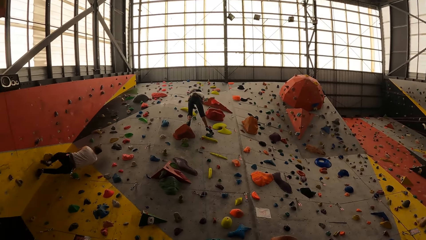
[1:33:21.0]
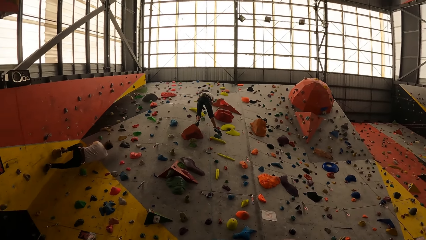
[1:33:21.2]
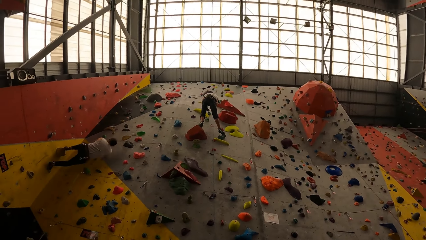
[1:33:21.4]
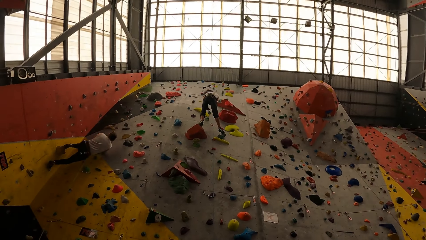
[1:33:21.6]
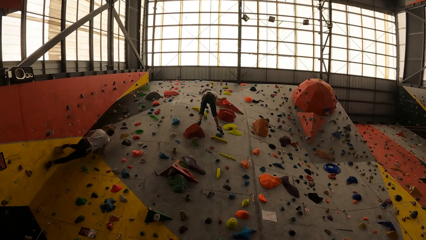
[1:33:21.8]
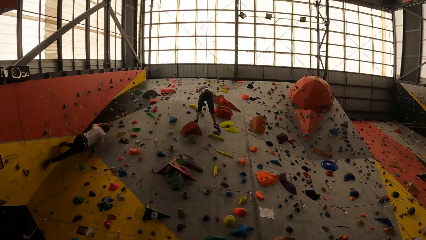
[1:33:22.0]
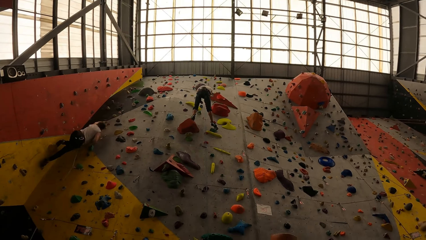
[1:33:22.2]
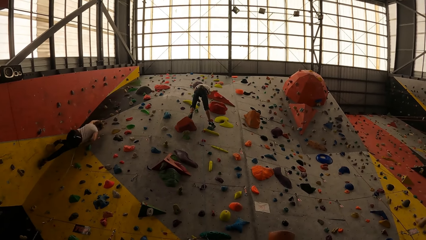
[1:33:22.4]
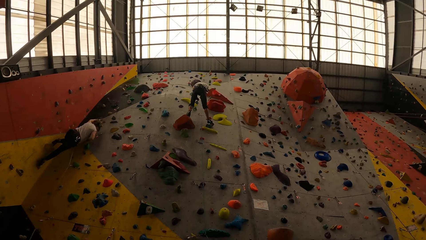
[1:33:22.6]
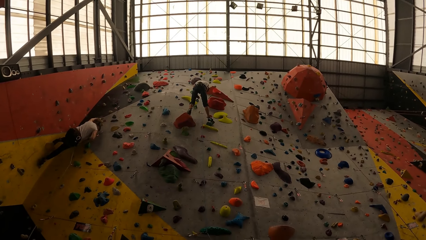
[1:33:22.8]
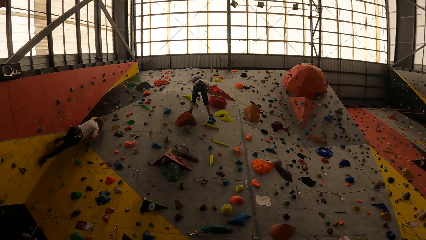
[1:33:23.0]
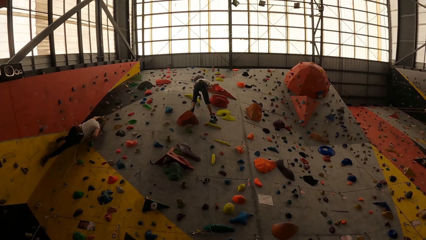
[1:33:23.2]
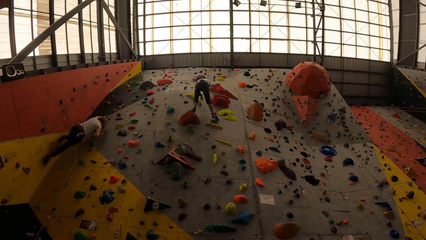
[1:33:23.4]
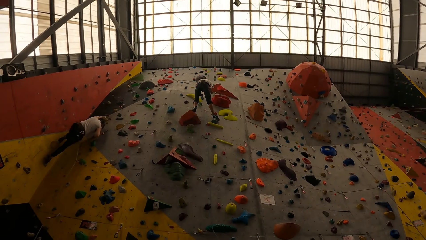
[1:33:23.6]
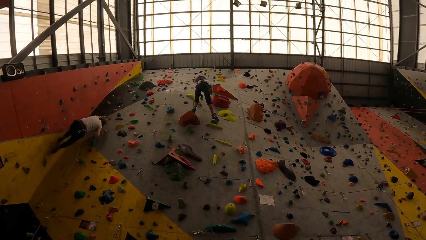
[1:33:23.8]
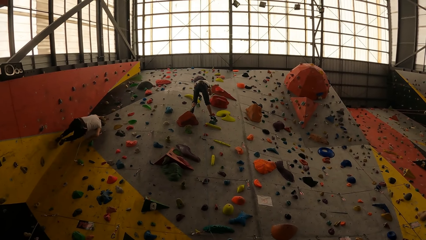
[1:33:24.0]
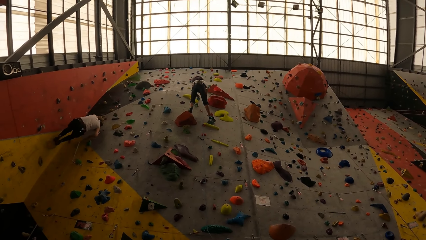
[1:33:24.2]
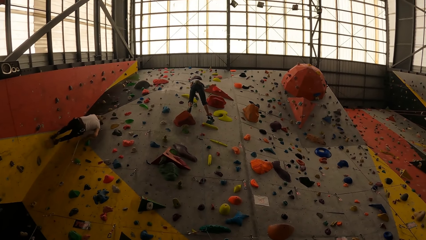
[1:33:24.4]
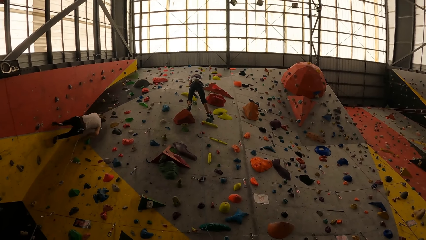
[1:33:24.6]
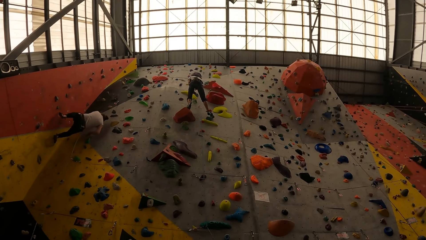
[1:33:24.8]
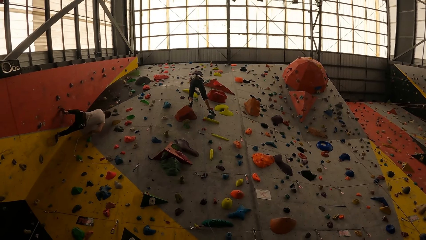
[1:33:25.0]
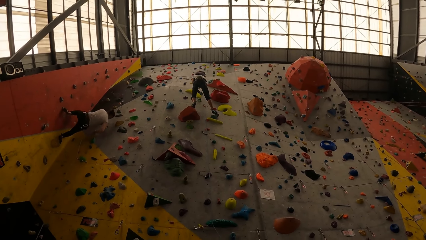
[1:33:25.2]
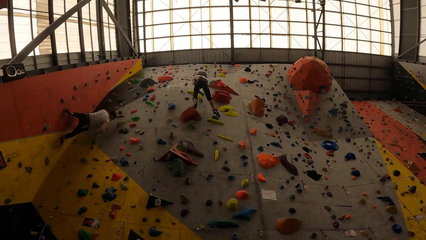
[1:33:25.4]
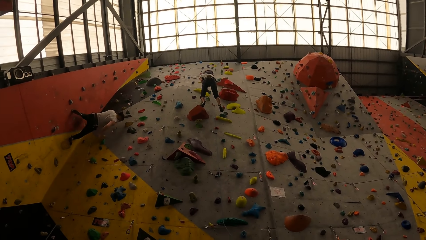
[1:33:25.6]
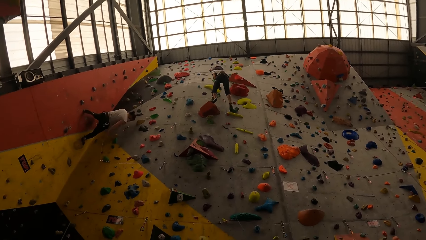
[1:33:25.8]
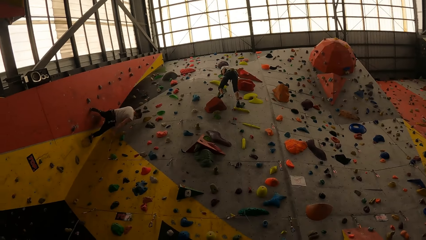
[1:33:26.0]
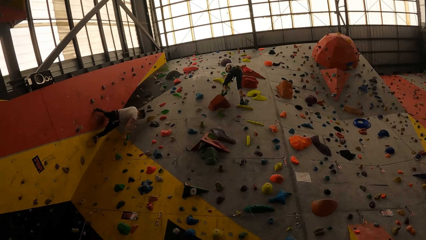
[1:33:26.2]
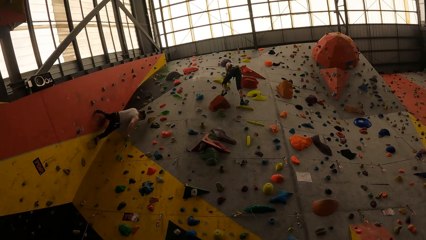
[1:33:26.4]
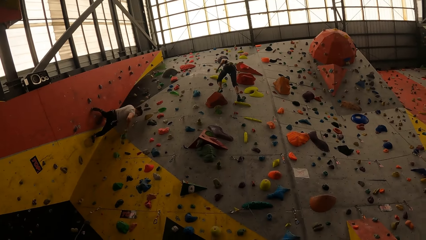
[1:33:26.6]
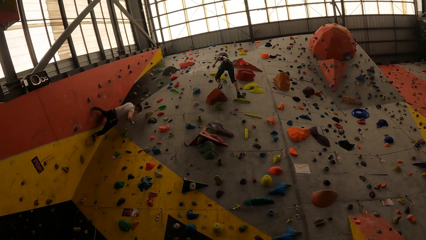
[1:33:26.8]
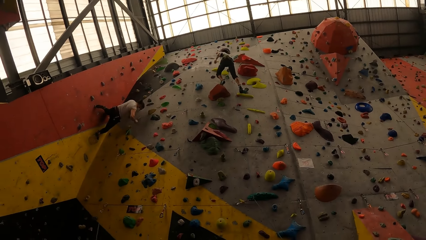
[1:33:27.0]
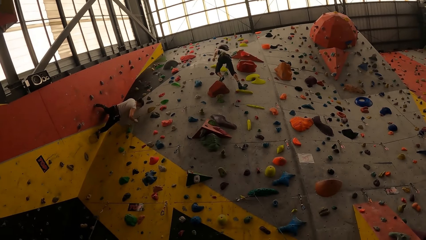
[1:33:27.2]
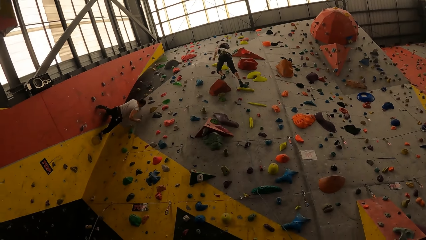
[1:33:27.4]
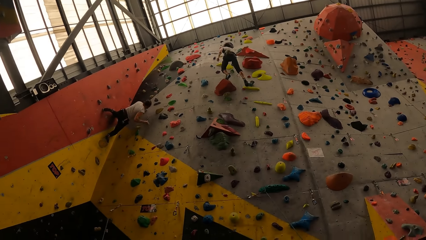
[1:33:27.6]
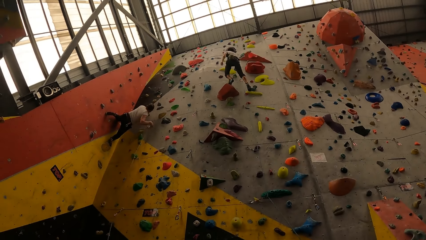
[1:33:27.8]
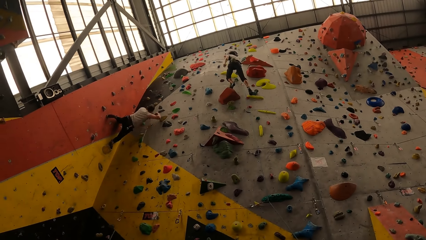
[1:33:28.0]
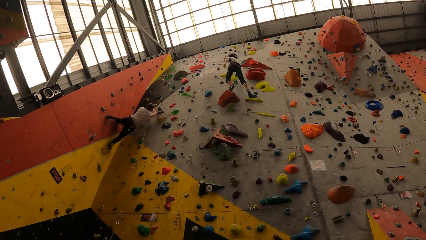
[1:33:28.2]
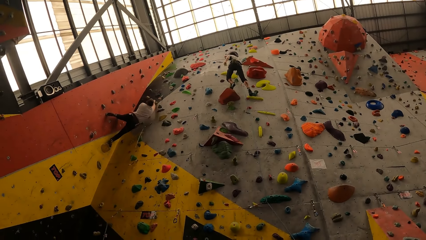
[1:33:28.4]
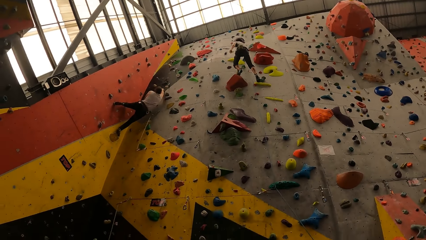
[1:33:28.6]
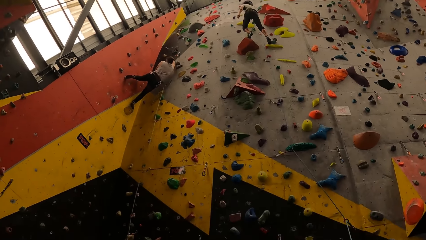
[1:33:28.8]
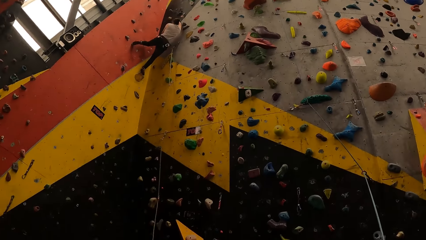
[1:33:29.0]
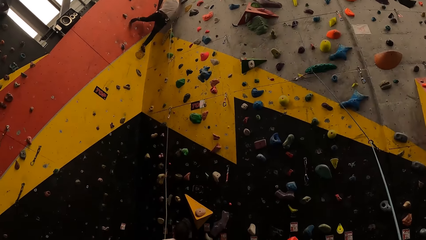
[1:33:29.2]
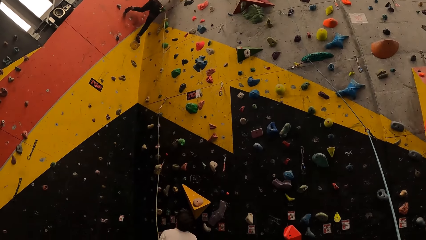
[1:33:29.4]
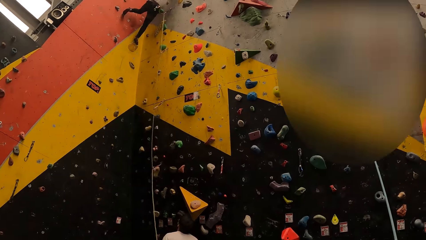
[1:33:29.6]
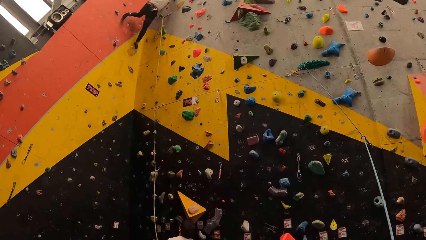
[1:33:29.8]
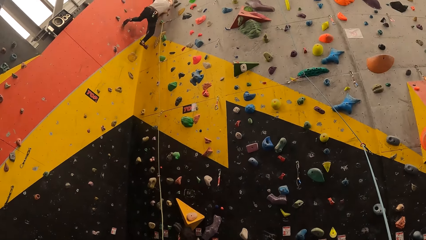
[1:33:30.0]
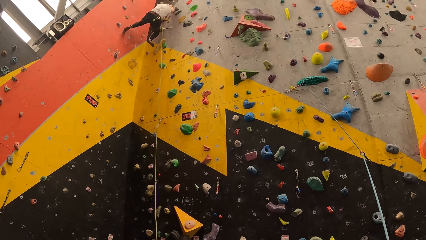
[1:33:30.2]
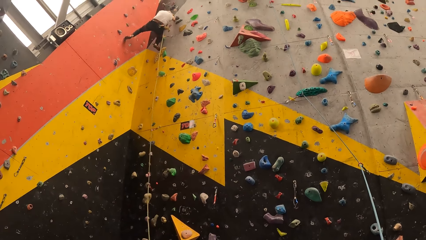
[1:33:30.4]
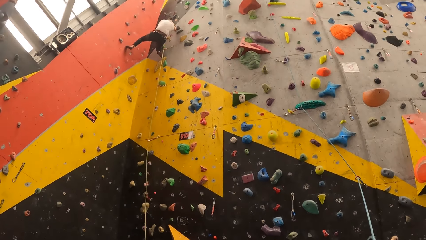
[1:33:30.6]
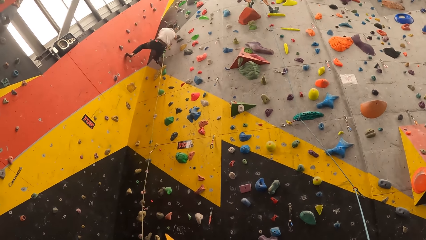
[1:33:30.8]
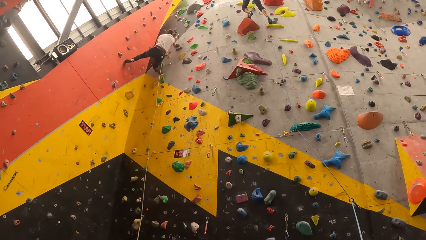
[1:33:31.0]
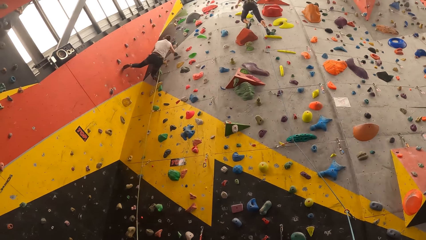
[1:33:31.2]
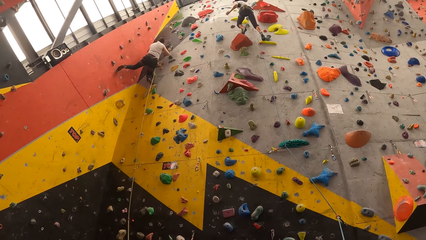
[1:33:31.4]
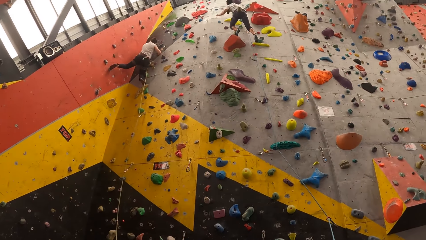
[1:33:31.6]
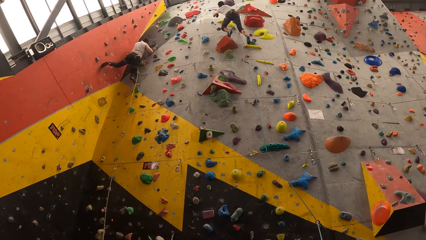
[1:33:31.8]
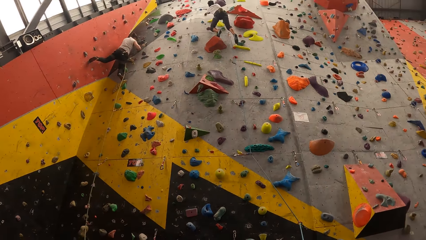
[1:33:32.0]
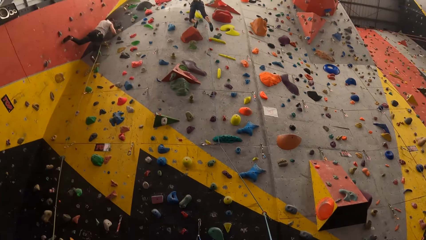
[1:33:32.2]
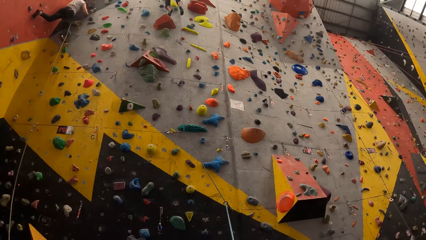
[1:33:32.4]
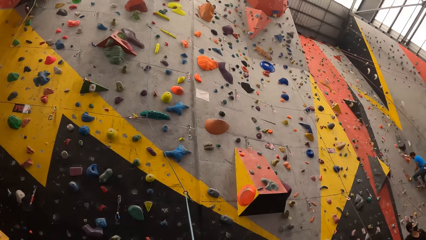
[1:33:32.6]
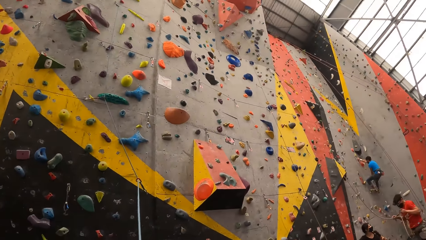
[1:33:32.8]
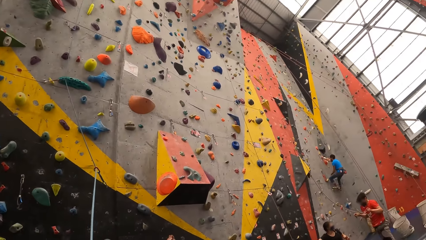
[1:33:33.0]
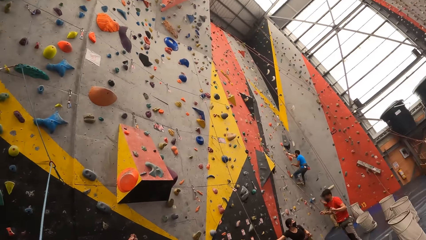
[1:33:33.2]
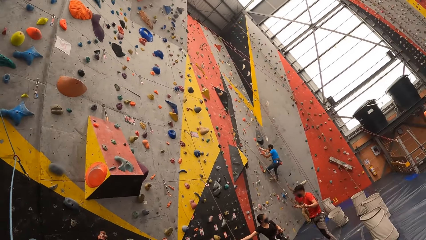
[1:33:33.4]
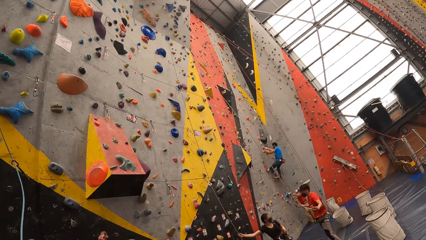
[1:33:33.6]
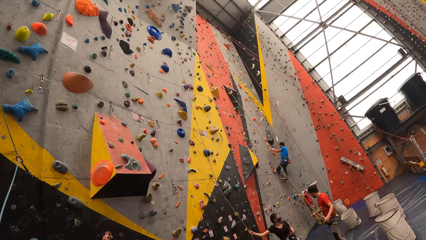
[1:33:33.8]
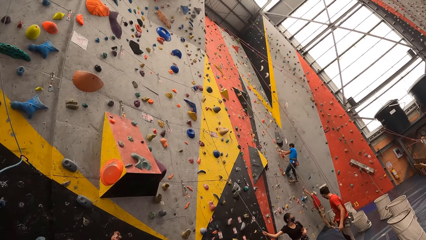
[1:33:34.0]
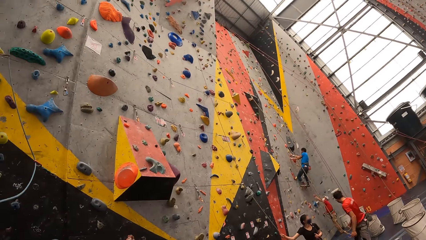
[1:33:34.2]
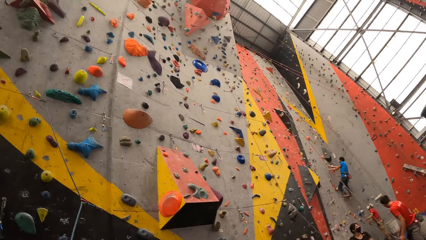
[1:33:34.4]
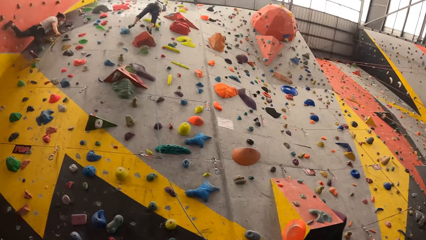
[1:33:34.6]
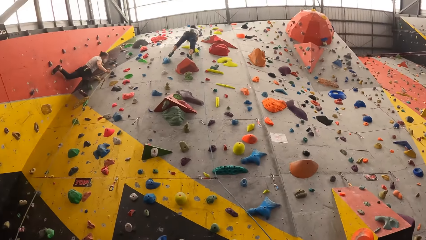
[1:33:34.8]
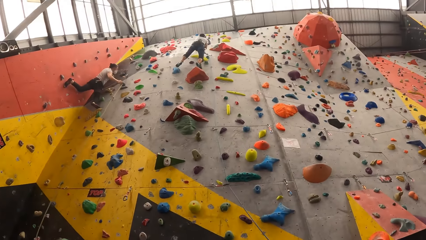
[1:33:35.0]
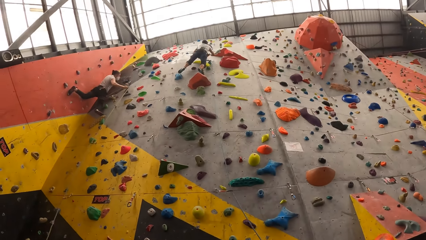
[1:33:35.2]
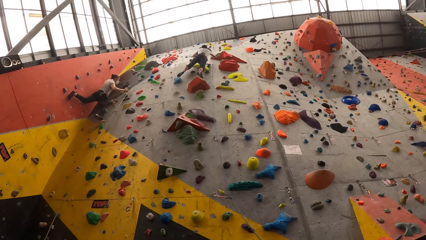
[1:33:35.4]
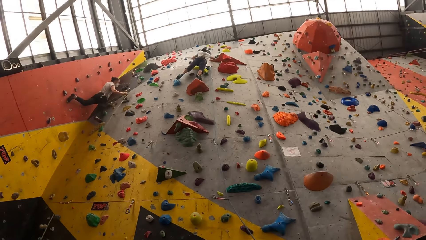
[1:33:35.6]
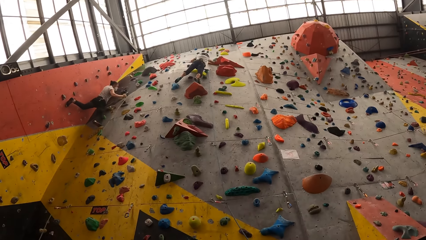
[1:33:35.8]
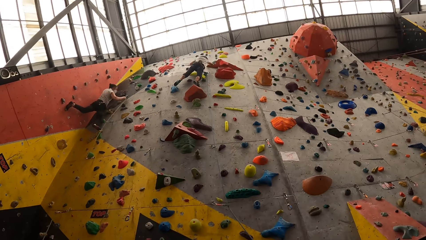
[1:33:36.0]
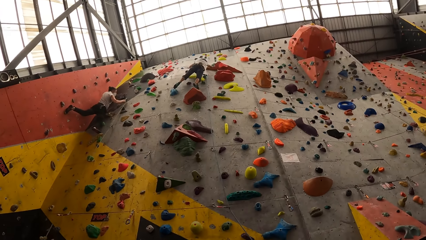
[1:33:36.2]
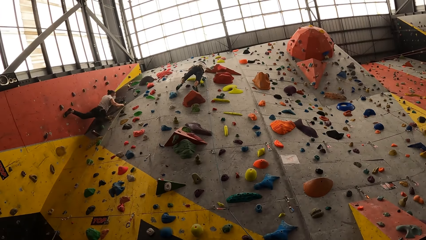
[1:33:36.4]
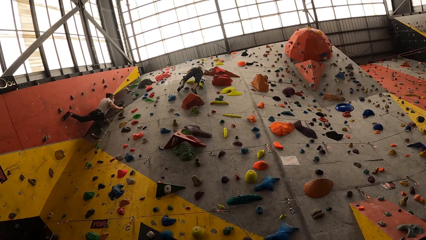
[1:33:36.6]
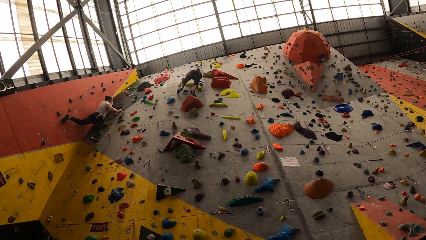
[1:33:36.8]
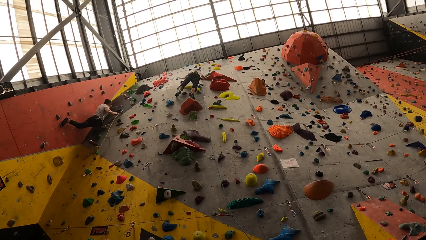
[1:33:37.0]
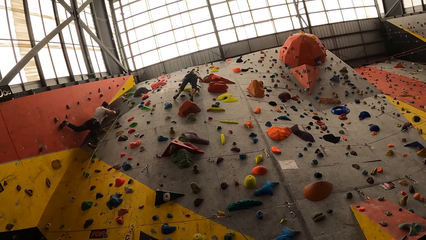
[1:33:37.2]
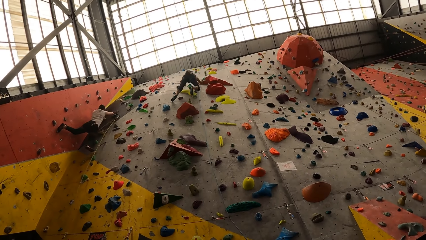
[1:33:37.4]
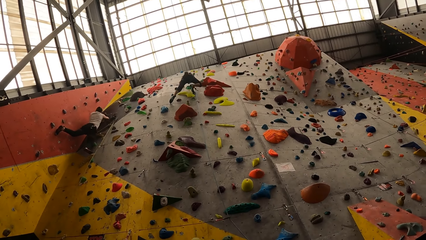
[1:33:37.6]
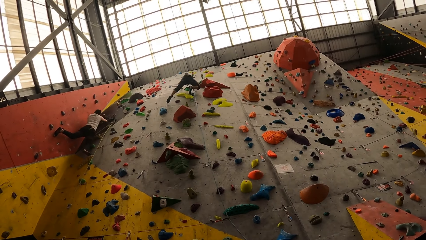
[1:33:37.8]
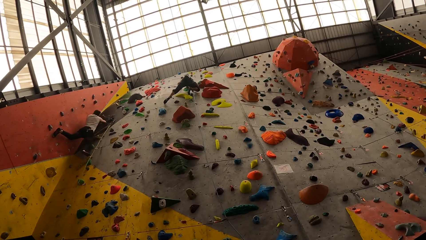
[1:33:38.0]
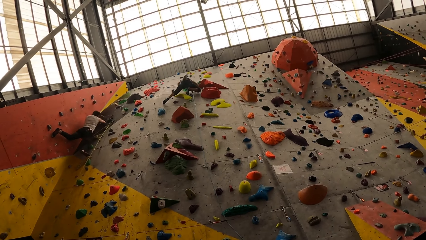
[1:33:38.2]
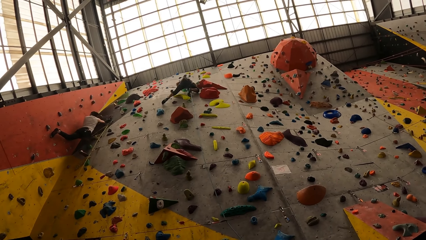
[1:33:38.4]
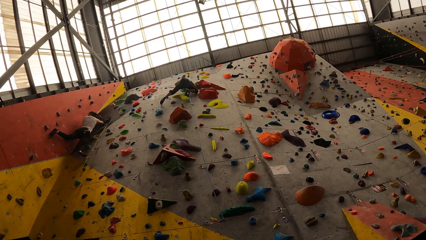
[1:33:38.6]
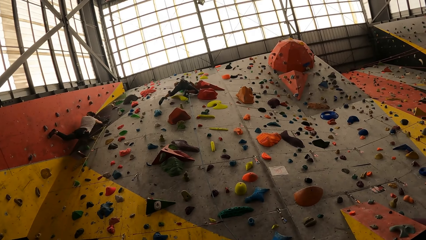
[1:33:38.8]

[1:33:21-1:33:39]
A person pulls the rope. Another person climbs the wall. The first person climbs the wall. The other person climbs the wall. The camera wearer looks around.
